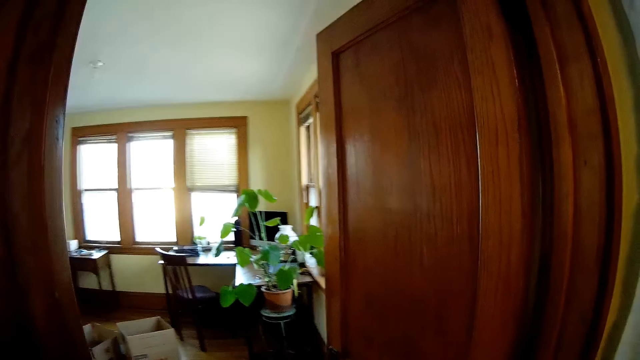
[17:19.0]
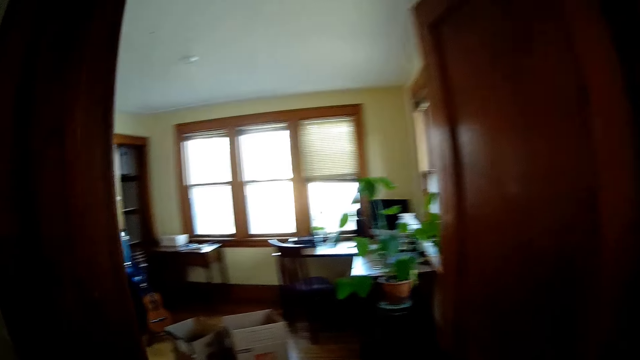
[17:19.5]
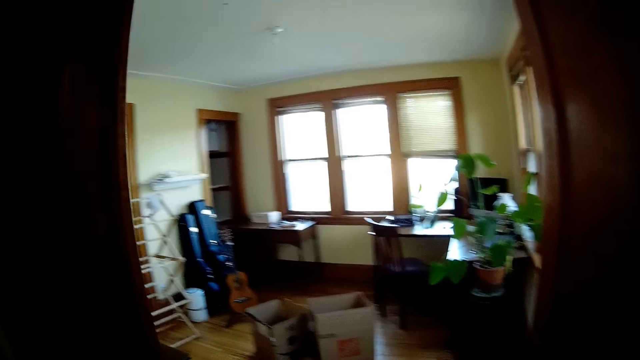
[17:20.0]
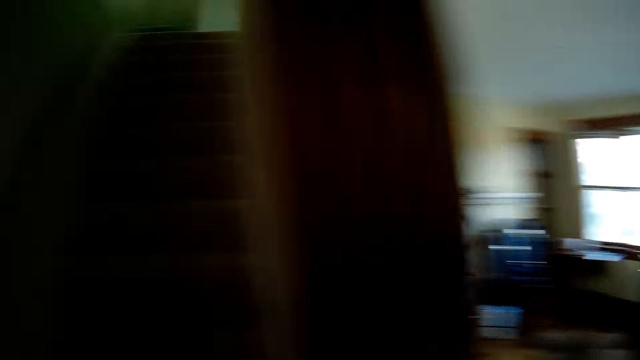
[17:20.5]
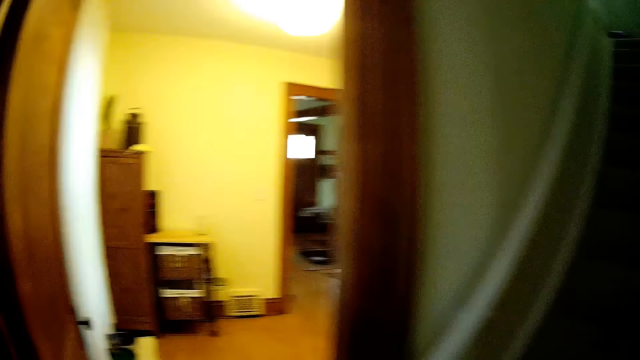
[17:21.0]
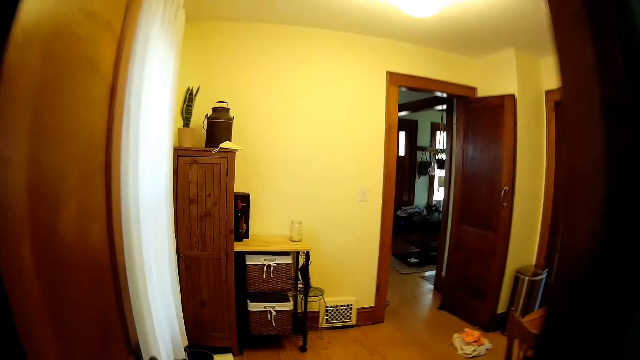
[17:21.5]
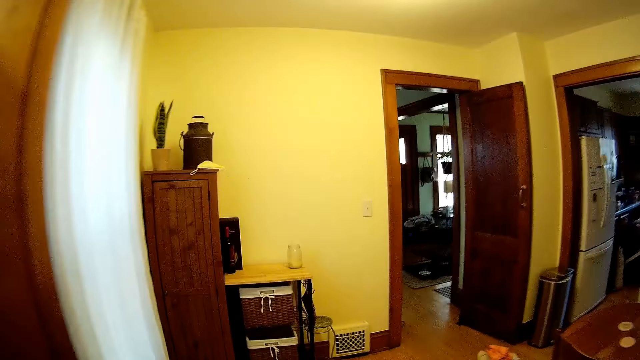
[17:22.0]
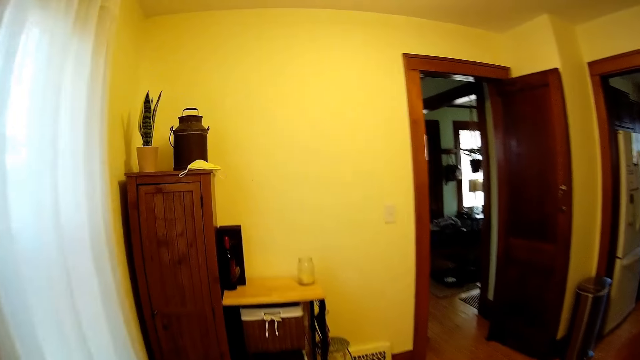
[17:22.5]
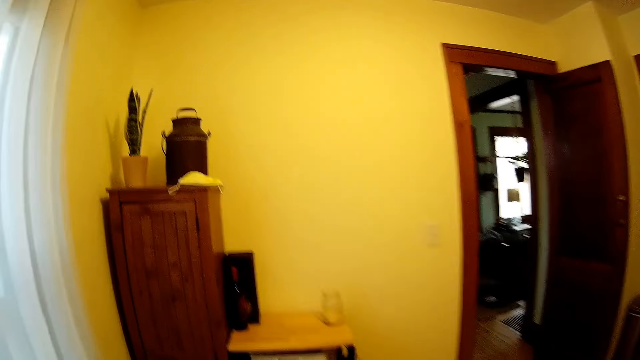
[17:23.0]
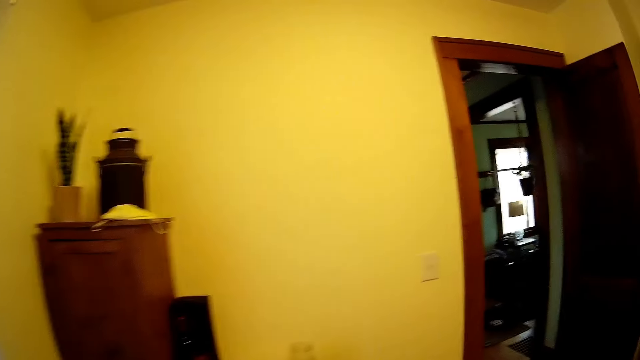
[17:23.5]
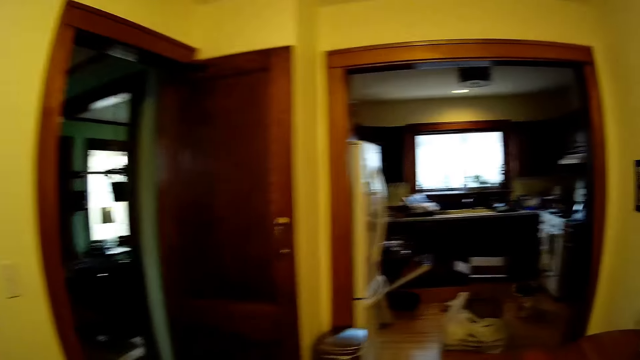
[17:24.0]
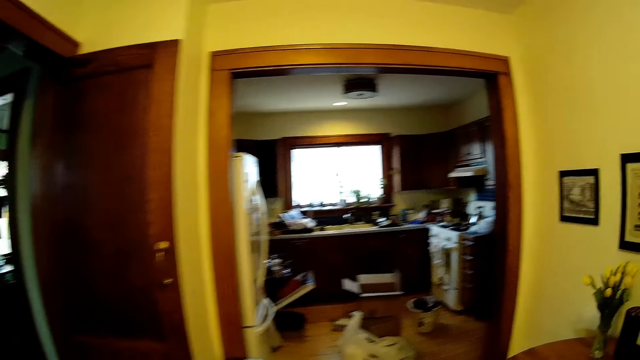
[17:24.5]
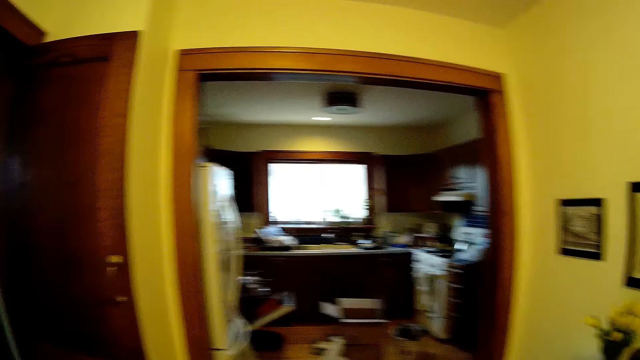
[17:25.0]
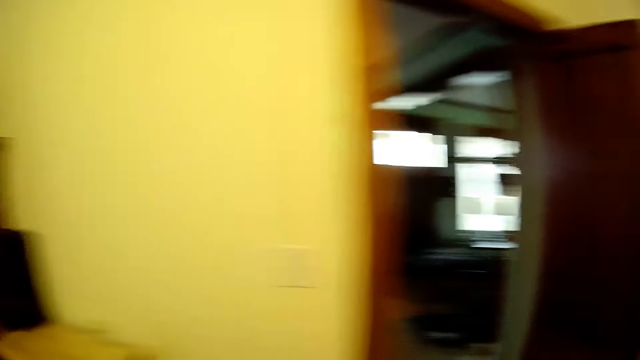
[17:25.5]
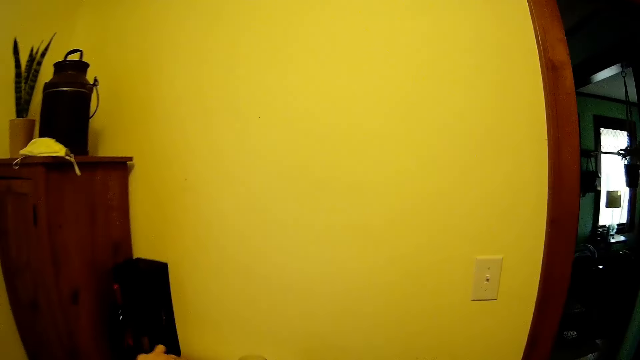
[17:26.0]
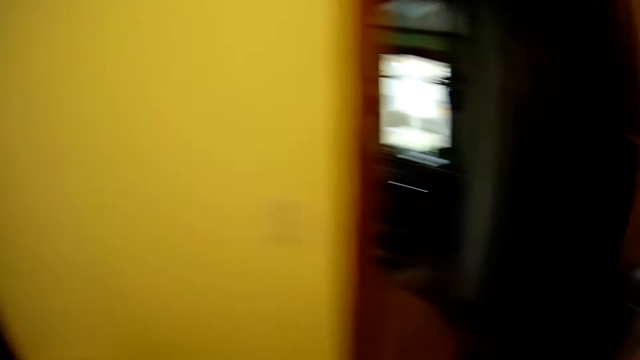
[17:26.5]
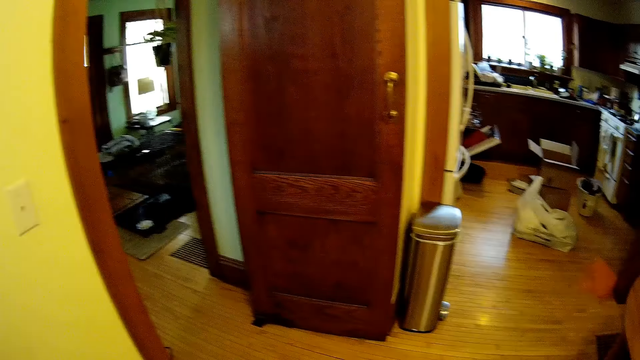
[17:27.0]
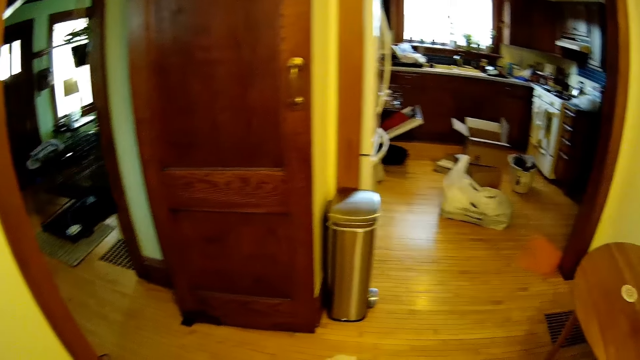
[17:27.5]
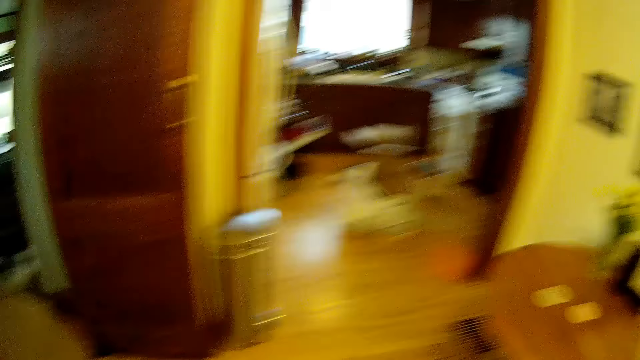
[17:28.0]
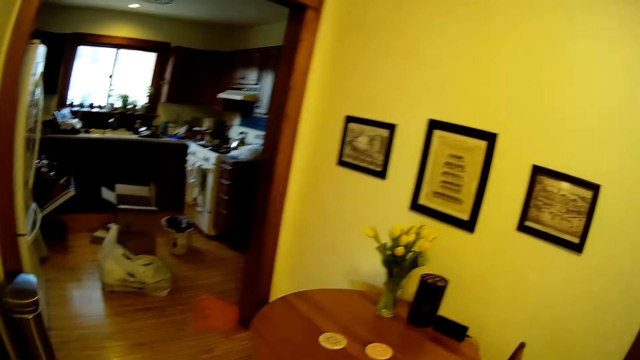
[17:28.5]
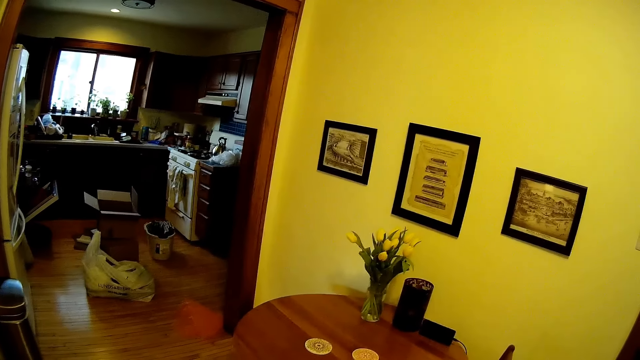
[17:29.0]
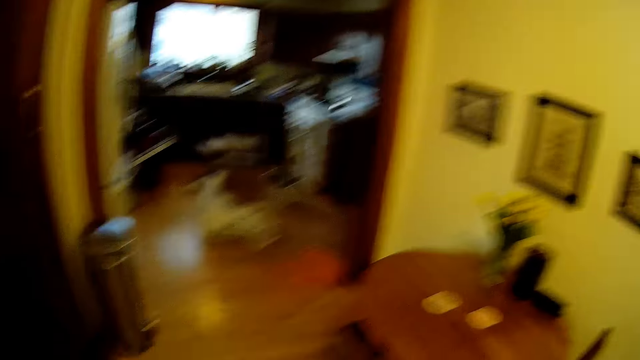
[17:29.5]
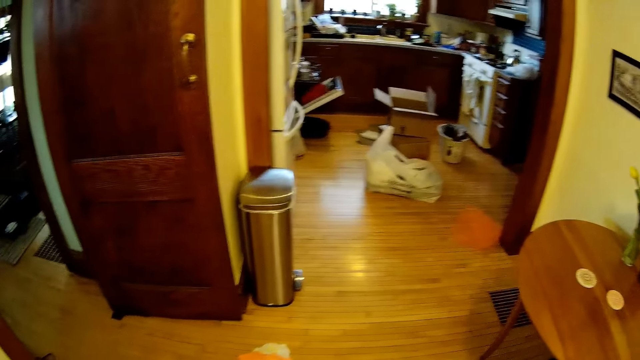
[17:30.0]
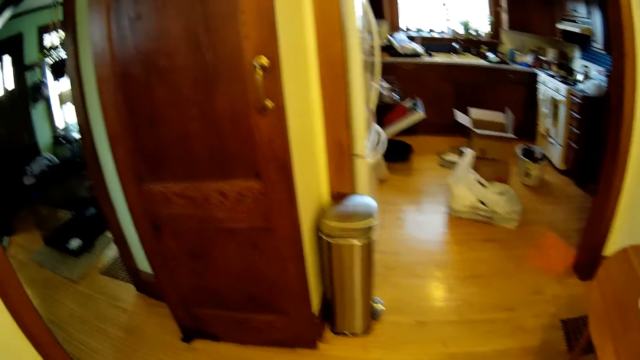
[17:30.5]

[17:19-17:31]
The camera wearer walks into the sitting area. They put the container down. They walk.

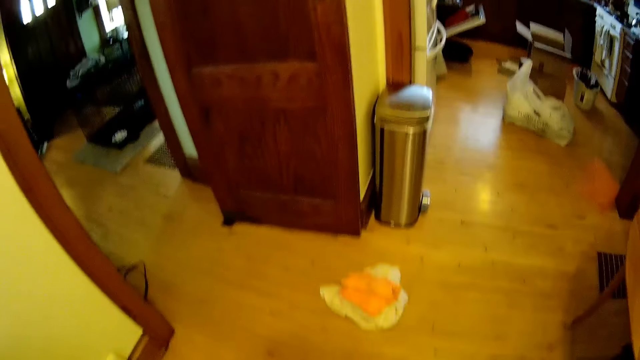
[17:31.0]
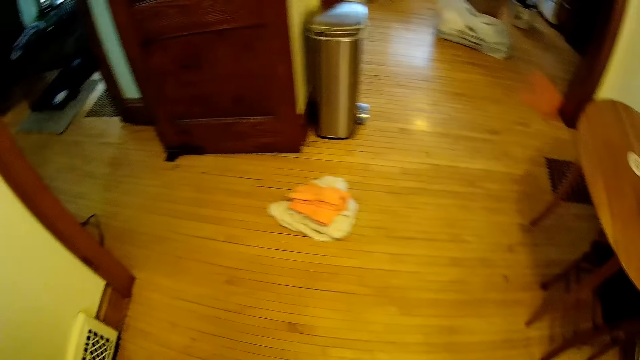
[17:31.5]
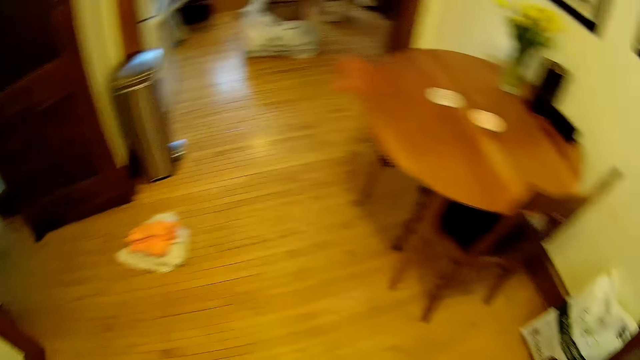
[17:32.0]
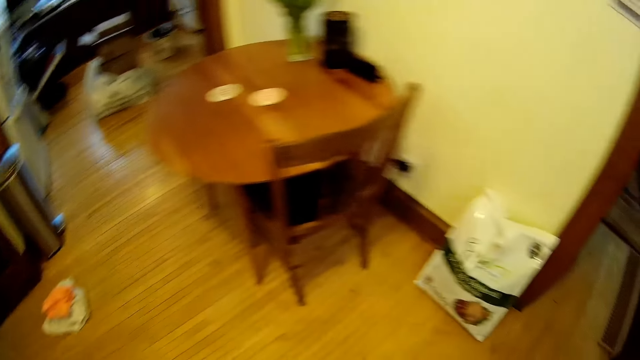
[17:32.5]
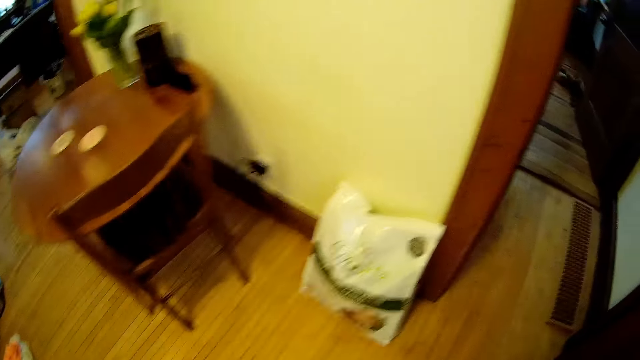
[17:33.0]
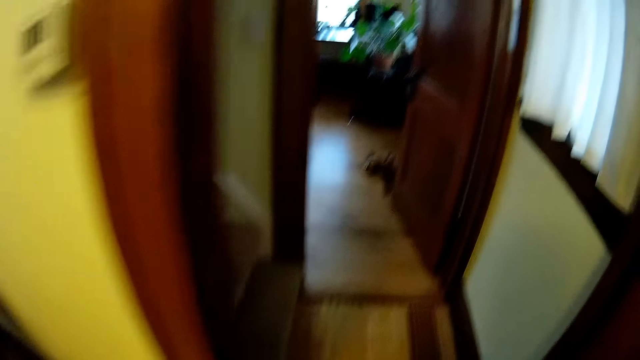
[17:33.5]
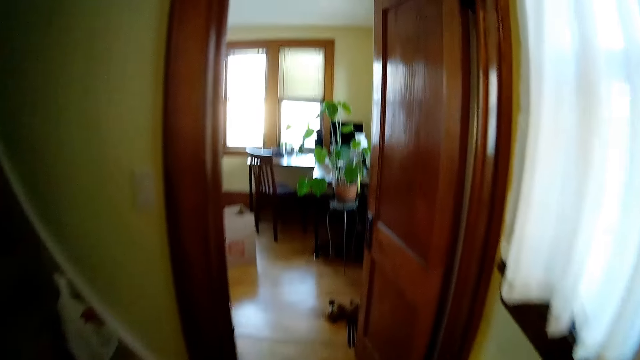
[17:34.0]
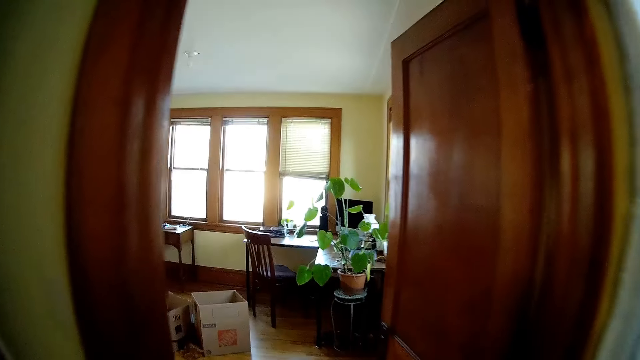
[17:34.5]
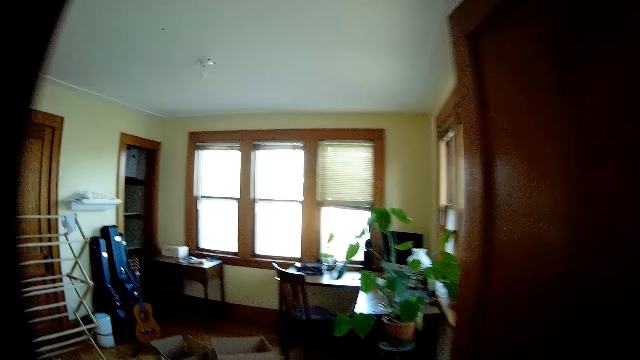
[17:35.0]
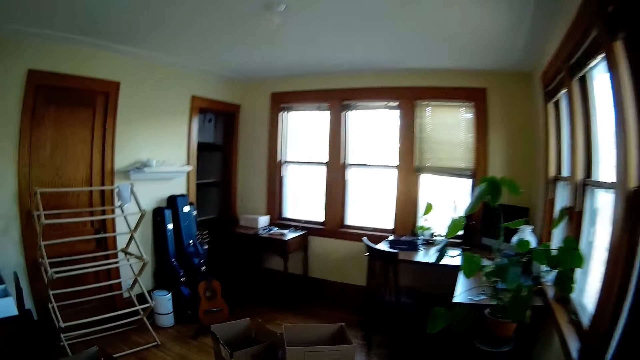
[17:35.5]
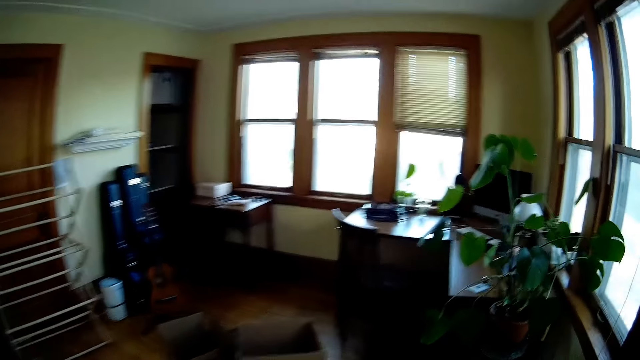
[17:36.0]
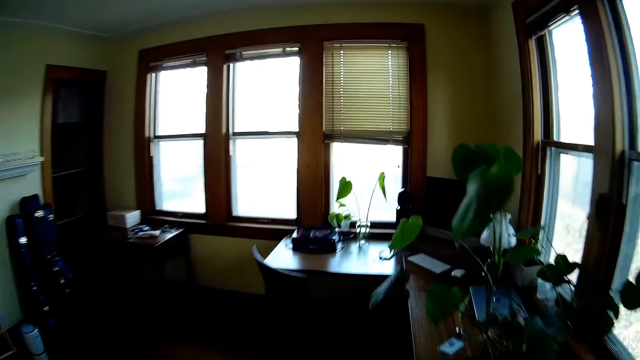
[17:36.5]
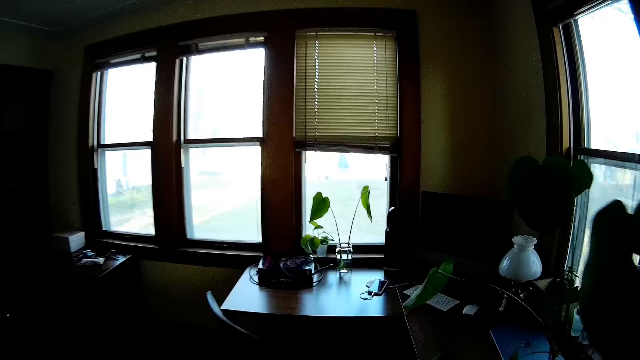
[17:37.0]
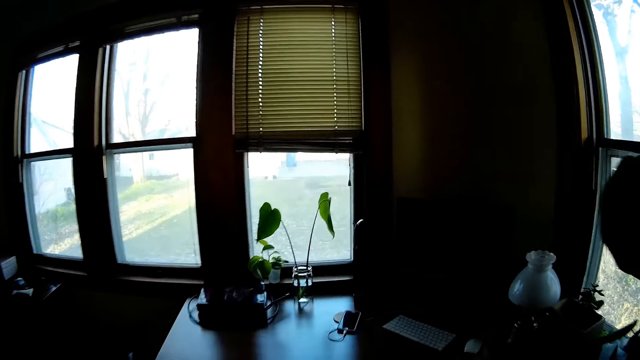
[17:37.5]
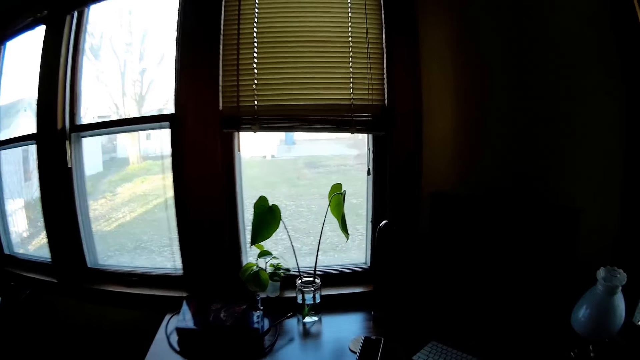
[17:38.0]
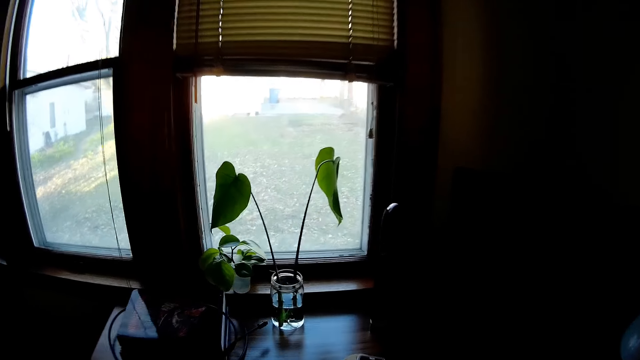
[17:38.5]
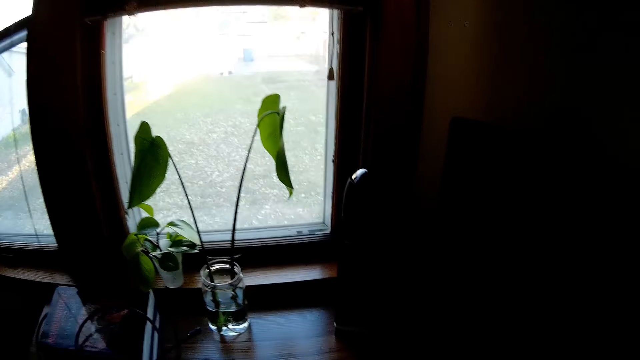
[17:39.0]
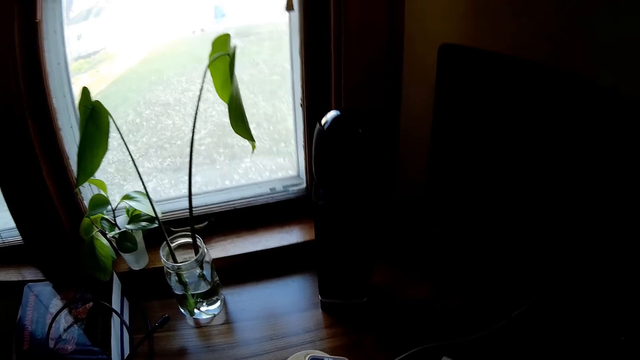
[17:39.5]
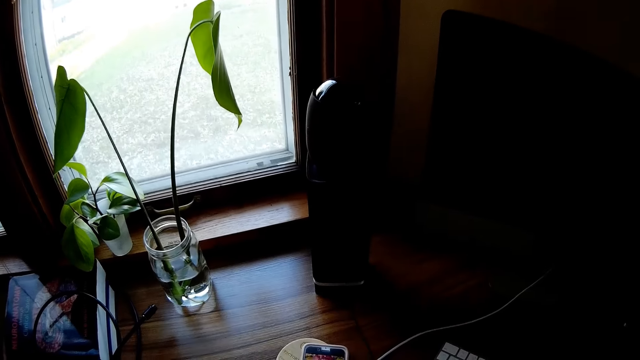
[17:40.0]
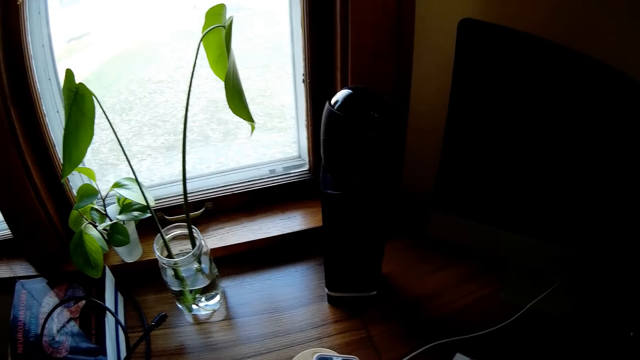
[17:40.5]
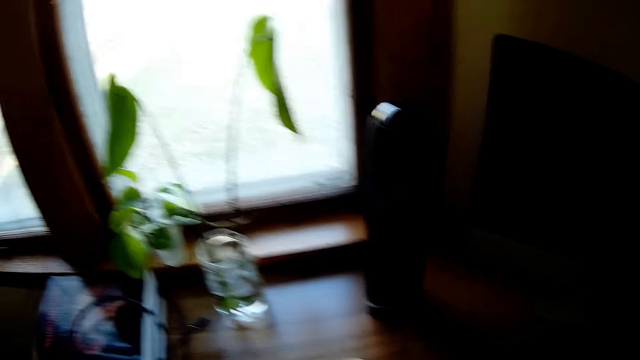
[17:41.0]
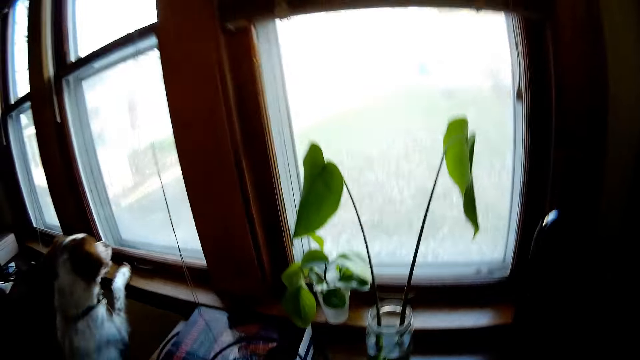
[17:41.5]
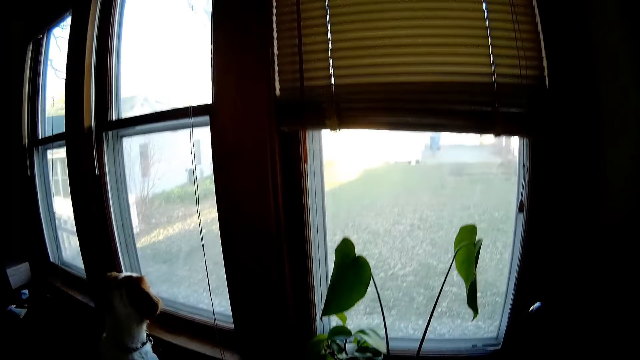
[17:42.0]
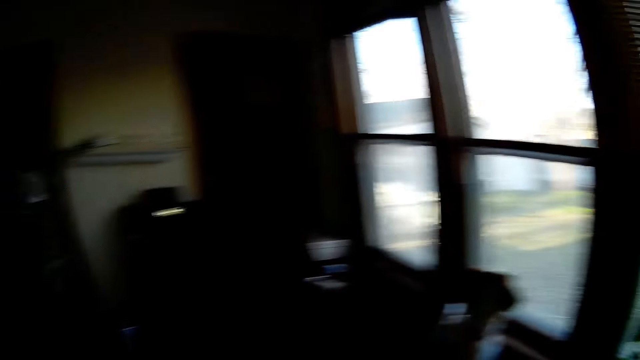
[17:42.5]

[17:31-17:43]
The camera wearer walks into the office. The dog looks out of the window.
